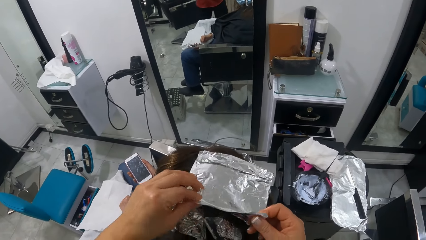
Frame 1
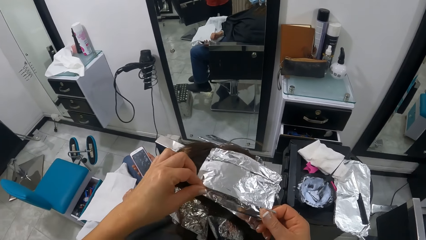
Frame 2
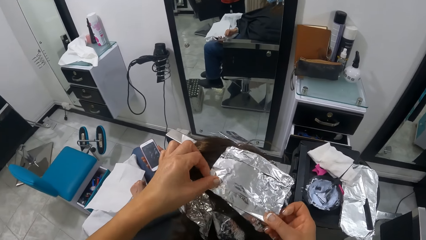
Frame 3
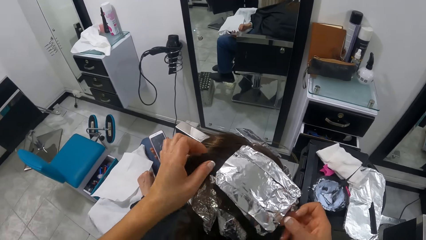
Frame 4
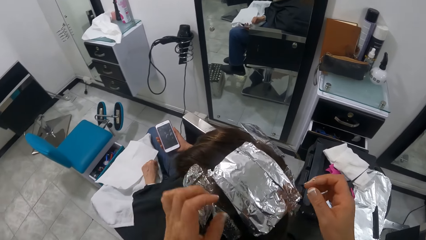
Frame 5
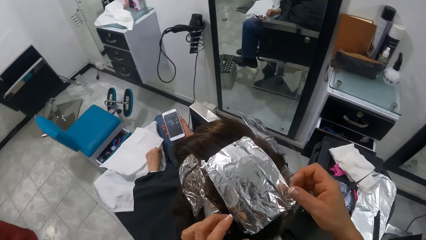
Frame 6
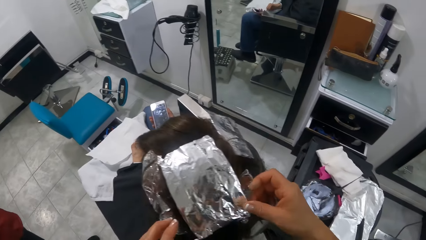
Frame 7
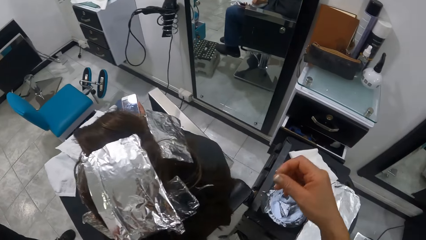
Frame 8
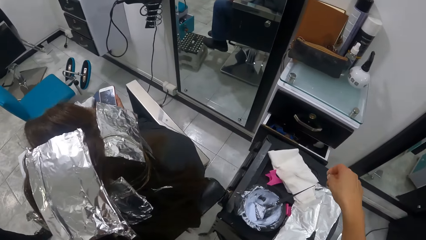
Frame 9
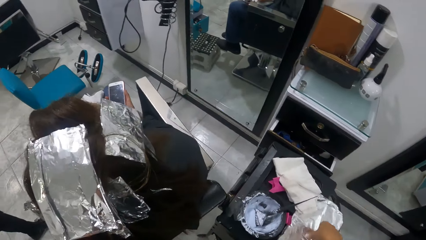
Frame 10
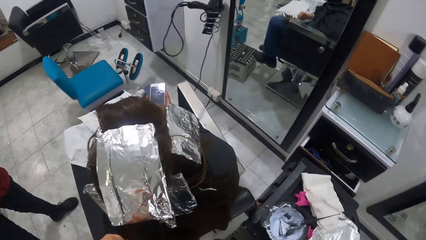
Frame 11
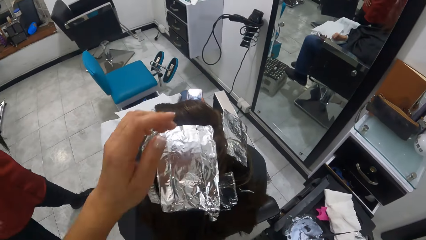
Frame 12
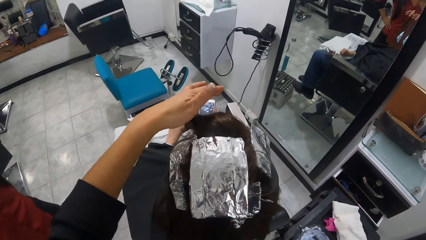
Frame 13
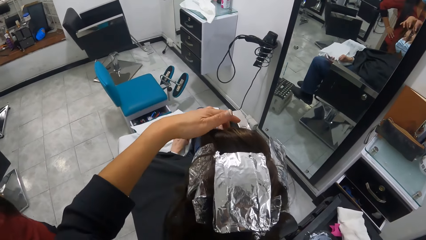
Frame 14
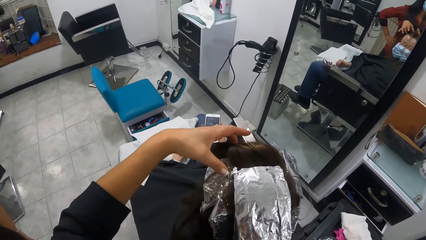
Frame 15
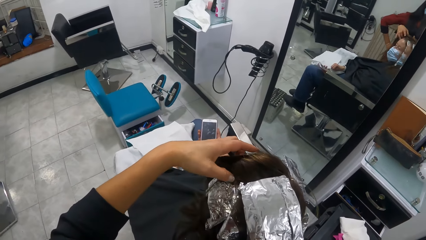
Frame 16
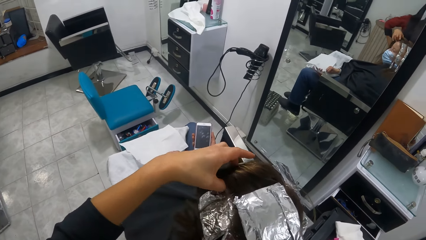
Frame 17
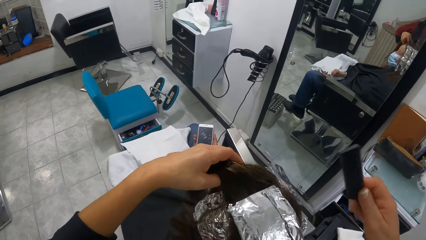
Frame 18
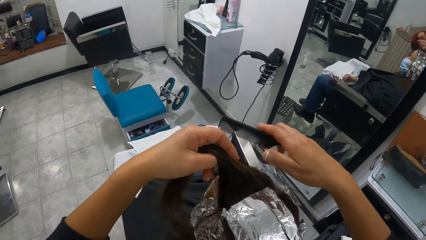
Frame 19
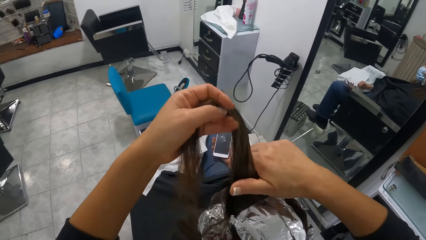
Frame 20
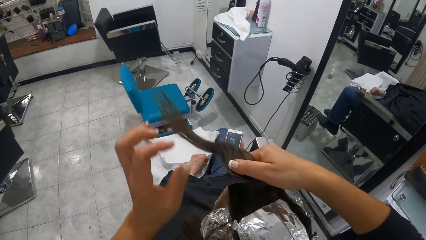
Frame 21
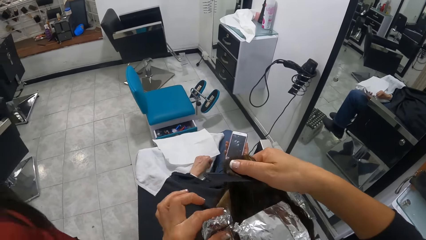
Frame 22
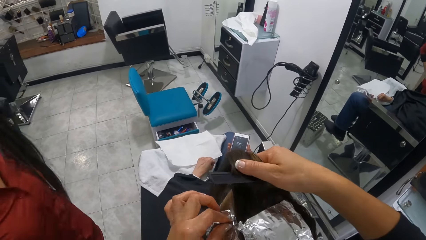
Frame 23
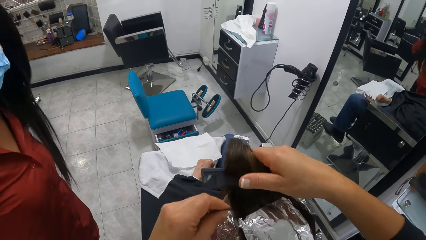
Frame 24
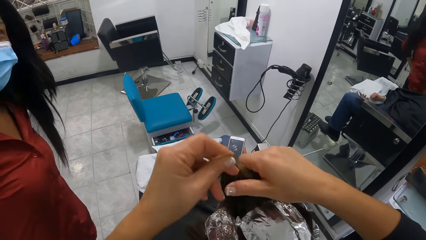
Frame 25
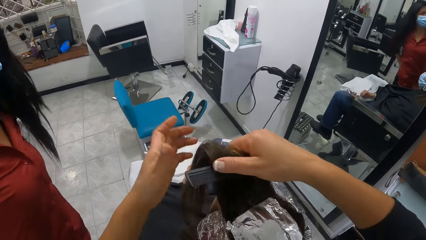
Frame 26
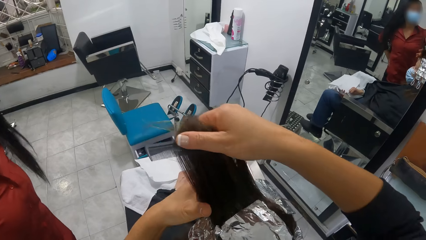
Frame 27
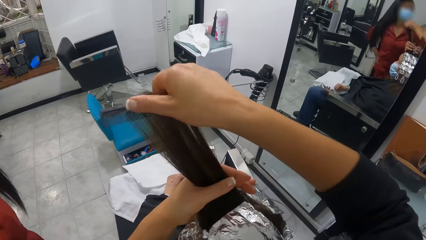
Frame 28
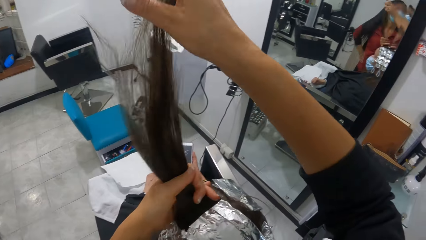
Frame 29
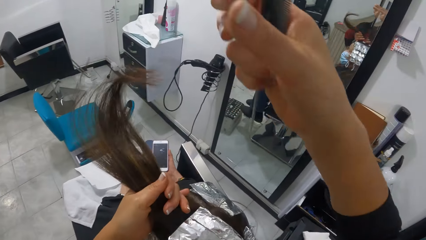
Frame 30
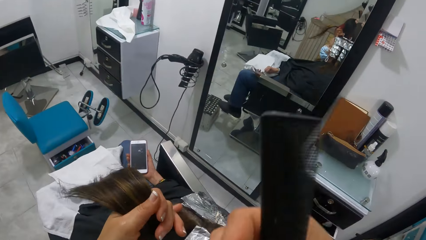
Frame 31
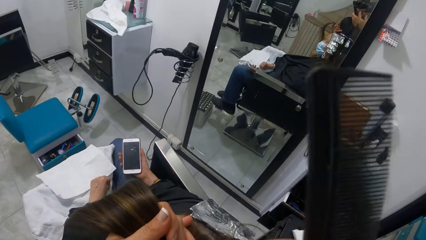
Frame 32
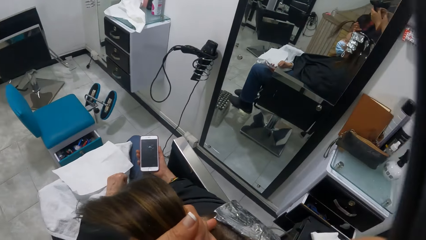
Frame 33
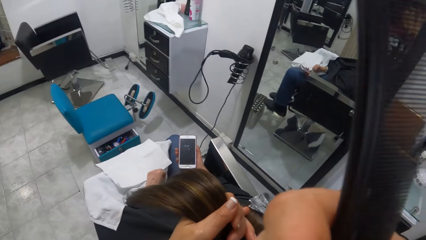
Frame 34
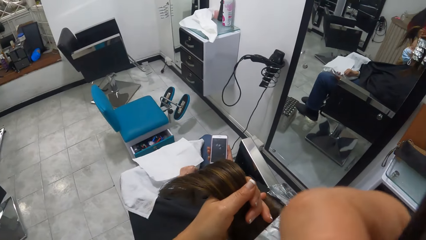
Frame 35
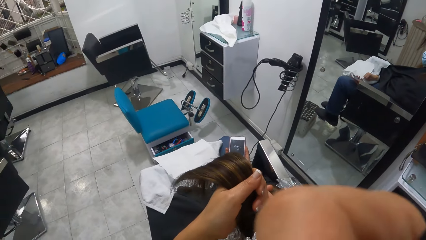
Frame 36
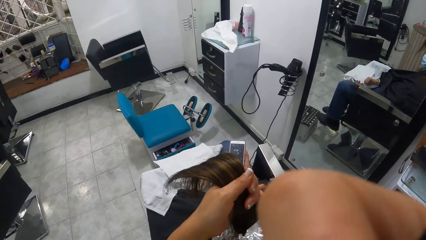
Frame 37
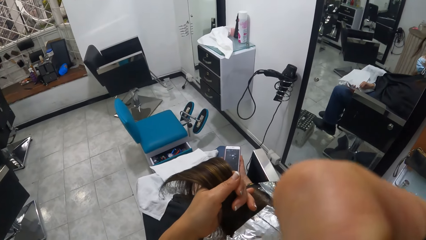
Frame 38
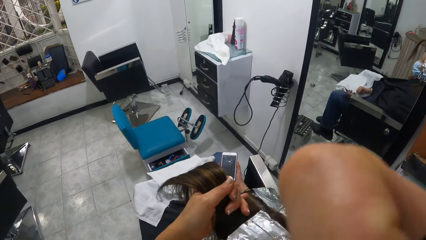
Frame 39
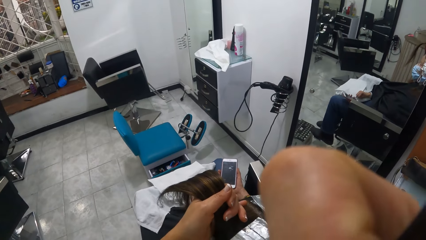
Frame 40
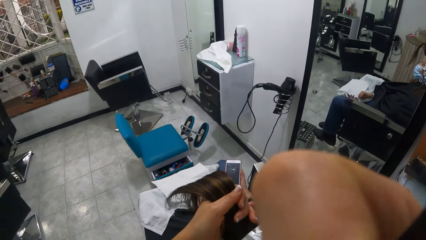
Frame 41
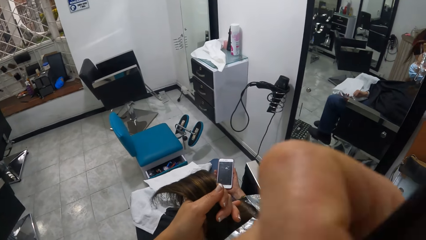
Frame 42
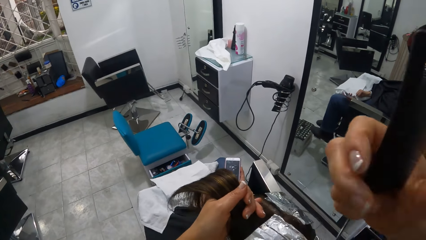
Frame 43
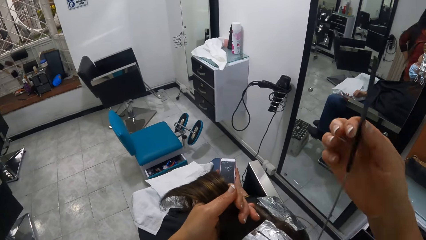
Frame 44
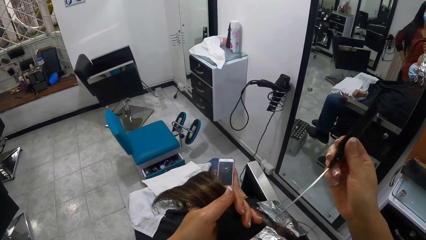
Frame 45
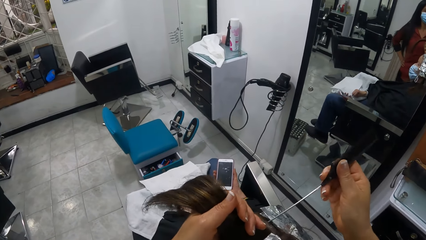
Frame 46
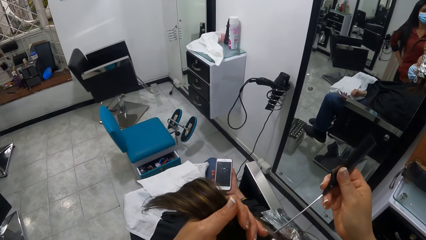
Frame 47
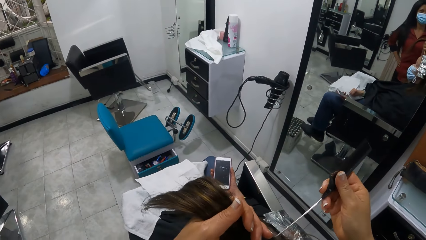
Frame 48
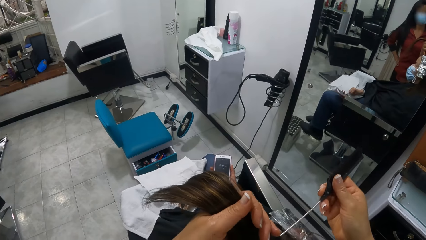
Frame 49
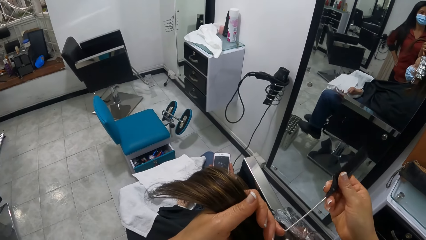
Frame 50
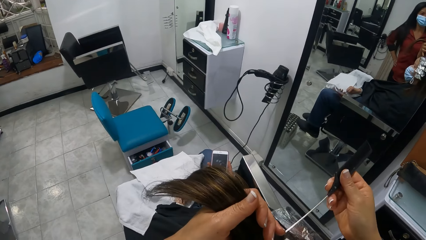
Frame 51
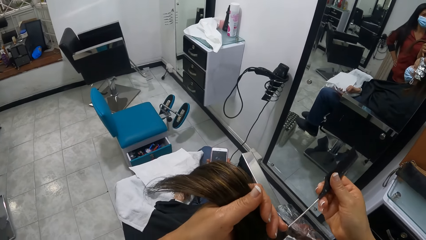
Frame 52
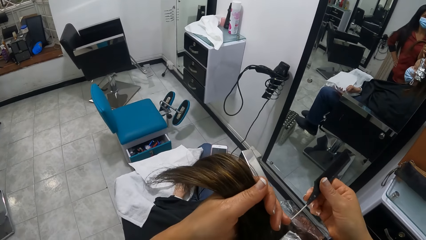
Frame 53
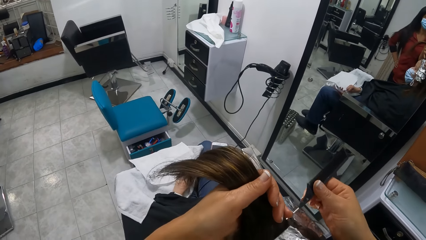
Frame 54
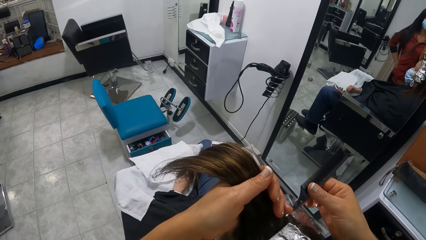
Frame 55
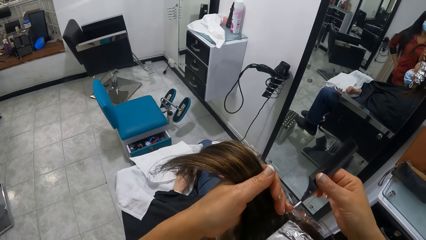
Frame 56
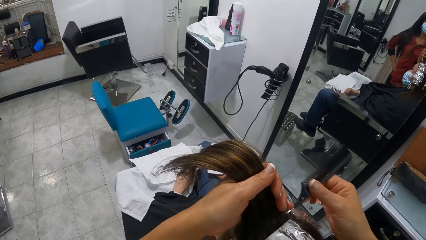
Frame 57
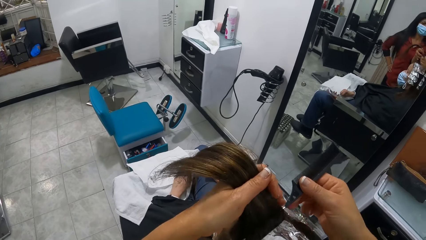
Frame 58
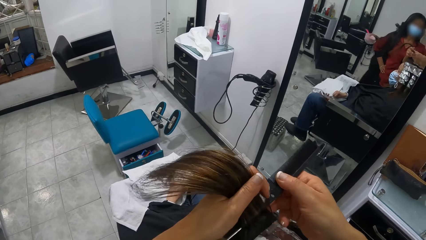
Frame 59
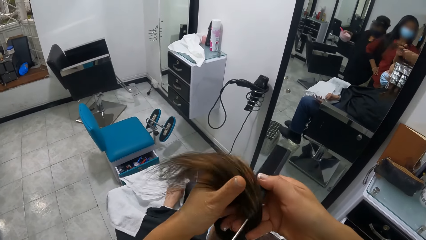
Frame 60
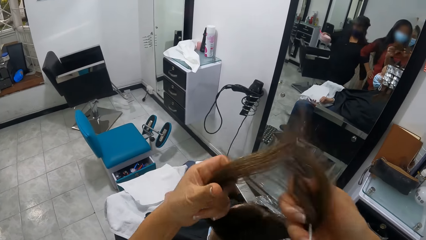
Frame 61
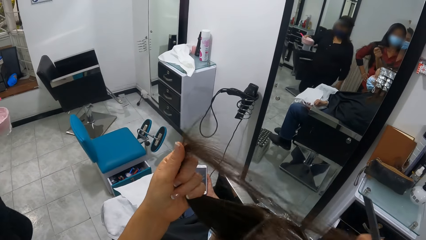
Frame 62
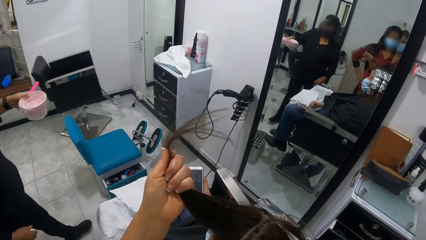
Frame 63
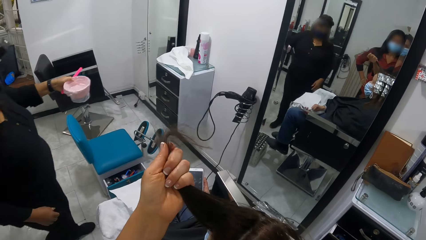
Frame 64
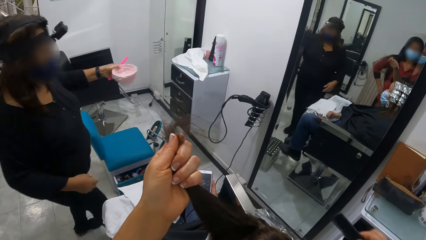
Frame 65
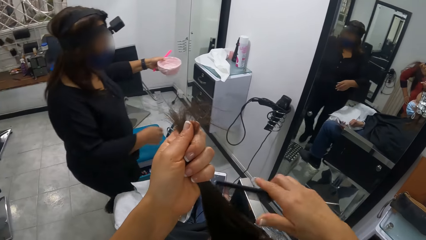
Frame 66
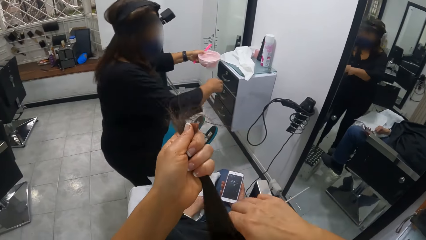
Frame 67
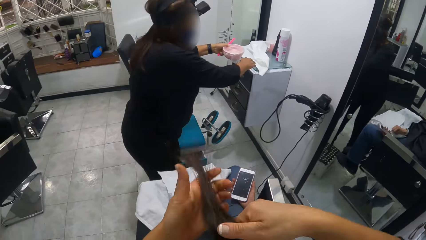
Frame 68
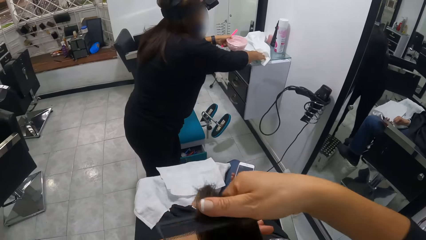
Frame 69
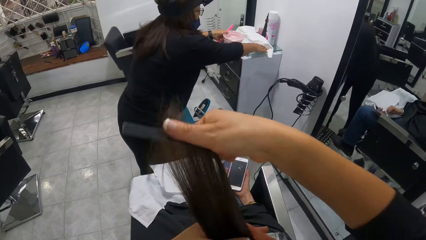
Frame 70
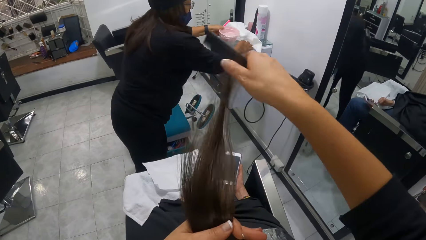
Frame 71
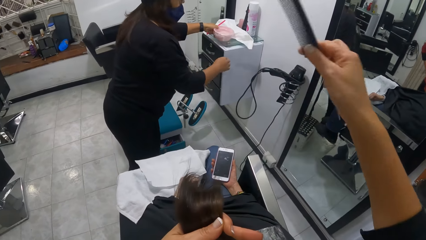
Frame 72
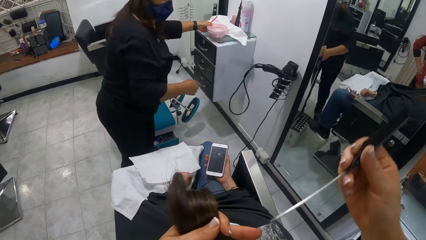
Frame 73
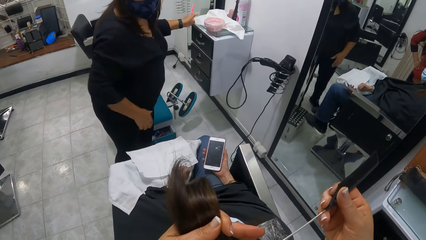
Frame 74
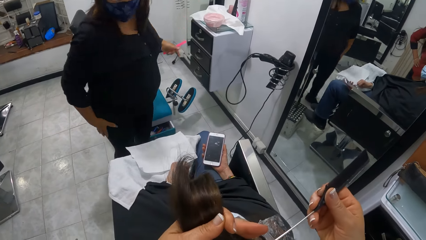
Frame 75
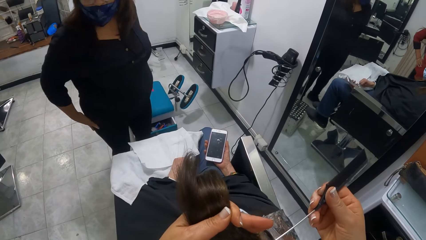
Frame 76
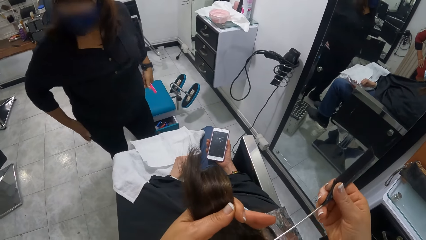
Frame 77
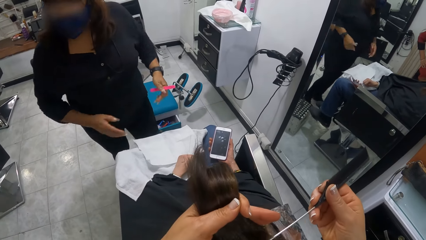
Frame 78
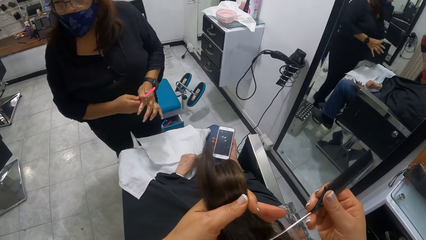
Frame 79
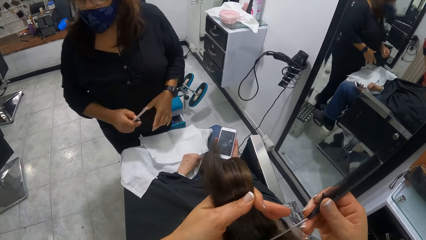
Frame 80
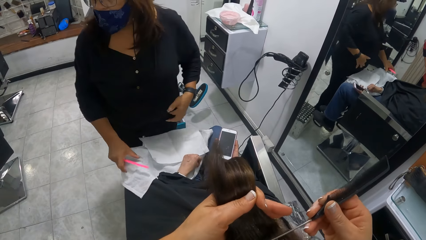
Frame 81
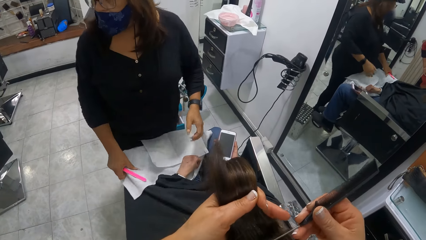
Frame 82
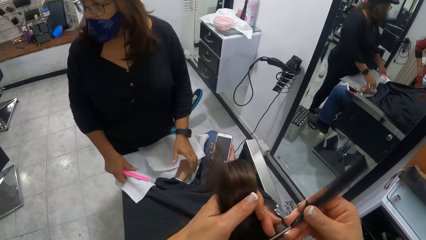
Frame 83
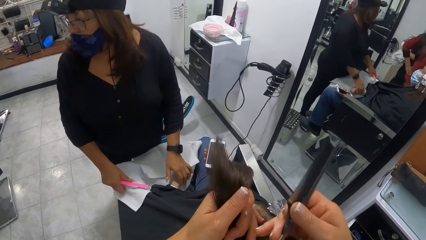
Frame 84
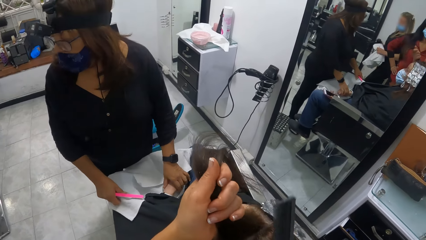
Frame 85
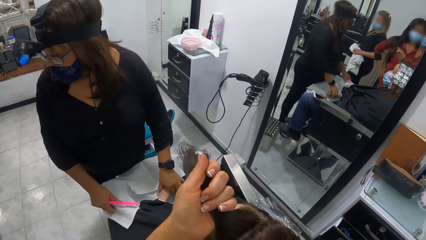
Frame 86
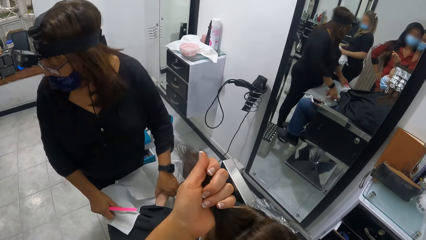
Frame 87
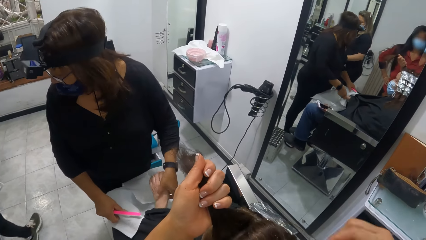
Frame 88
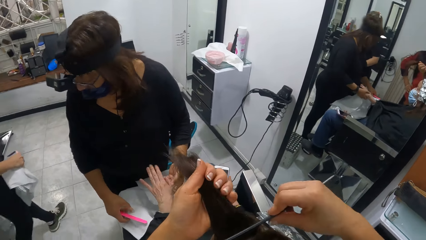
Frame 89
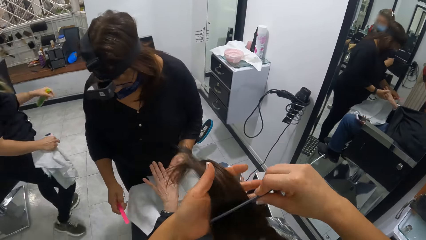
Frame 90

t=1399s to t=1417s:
The camera wearer presses the foil. She folds the foil. She lifts her hand. She holds the foil. She moves her hand down. She holds the cloth. She moves her hand forward. She touches the hair. She picks a lock of the woman's hair with her left hand. She moves the comb forward. She combs the lock of hair in her left hand with the comb in her right hand. She holds the hair up. She moves her hand down. She touches the hair. She moves the hair up. She moves her hand. She combs the hair. She holds the hair together. She holds the hair together again. She lifts the comb up. She touches the face. She moves the comb down. She moves the comb on the hair. She cuts the hairline. She separates the hair. She holds the hair. She moves the comb. She combs the hair. Another woman moves a paper towel on a drawer with her right hand. She drops a bowl of water on the drawer with her left hand. The camera wearer lifts the comb up. She places the comb on the hair. The other woman passes the file from her left hand to her right hand. The camera wearer cuts the hair line.
